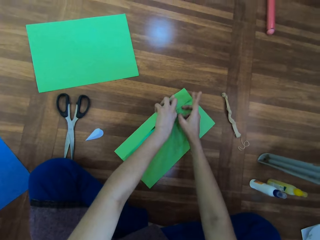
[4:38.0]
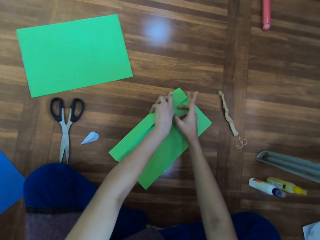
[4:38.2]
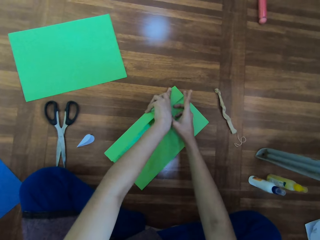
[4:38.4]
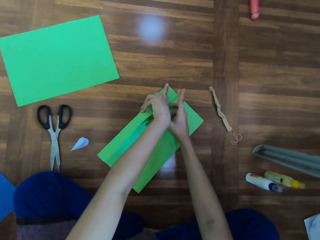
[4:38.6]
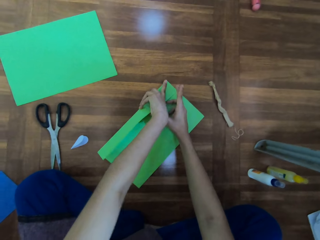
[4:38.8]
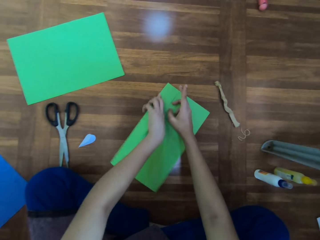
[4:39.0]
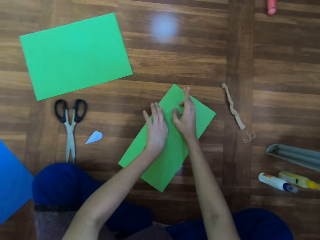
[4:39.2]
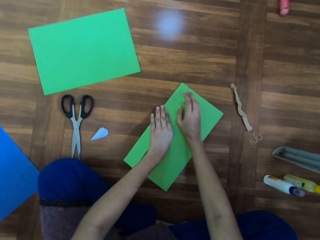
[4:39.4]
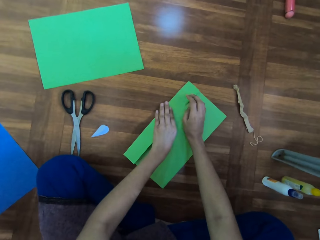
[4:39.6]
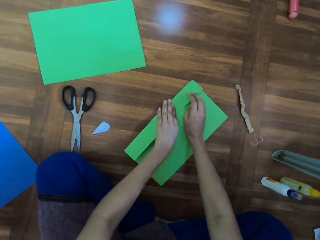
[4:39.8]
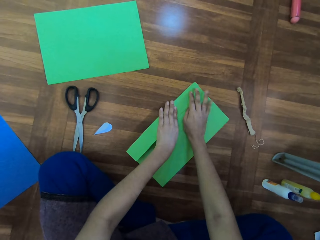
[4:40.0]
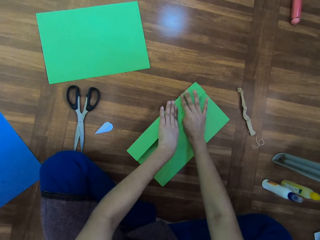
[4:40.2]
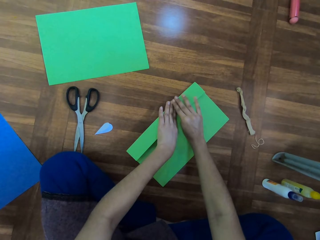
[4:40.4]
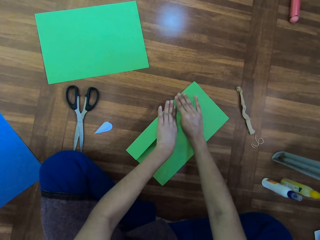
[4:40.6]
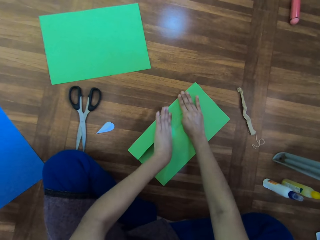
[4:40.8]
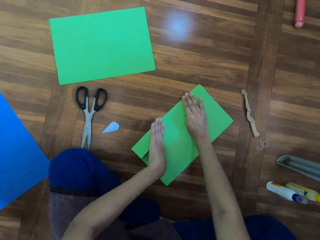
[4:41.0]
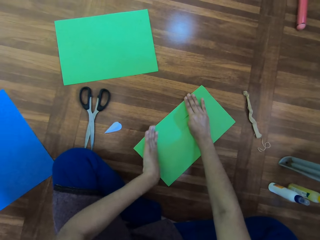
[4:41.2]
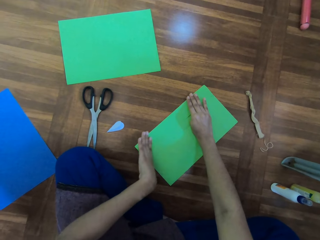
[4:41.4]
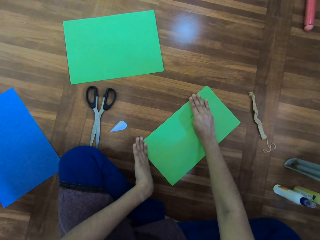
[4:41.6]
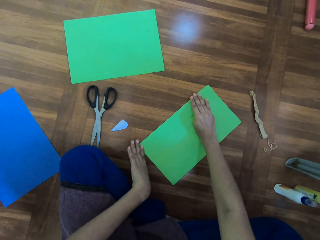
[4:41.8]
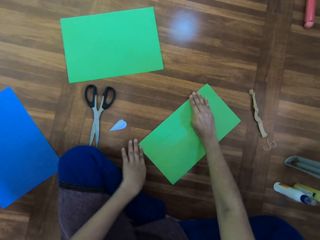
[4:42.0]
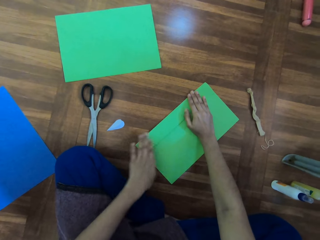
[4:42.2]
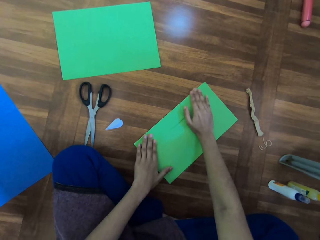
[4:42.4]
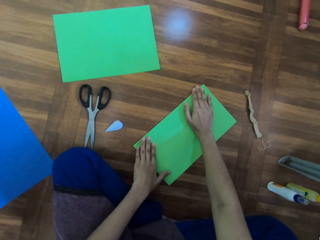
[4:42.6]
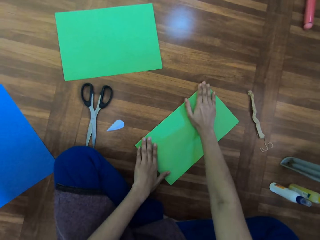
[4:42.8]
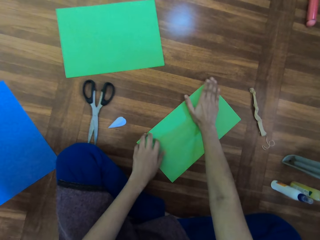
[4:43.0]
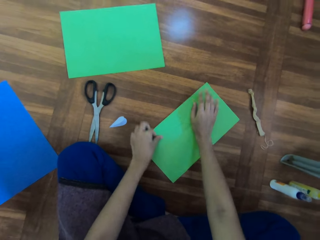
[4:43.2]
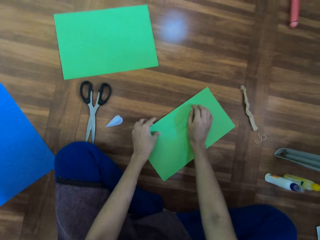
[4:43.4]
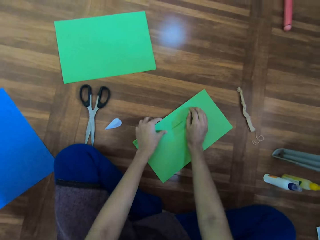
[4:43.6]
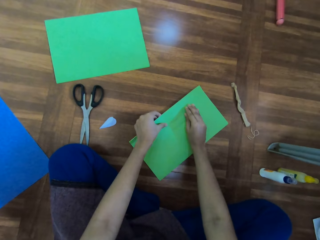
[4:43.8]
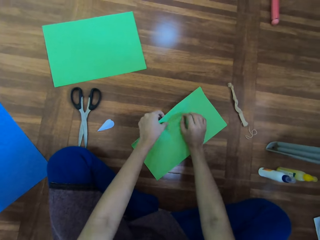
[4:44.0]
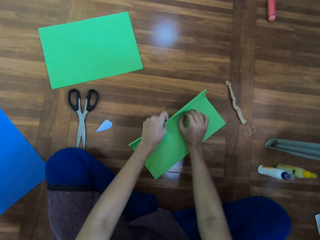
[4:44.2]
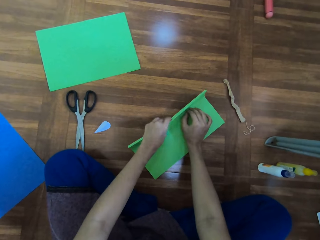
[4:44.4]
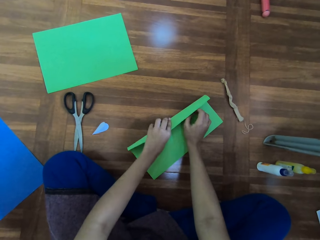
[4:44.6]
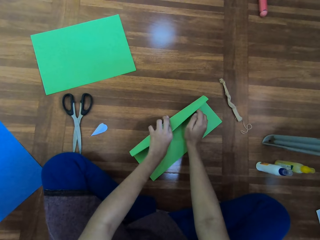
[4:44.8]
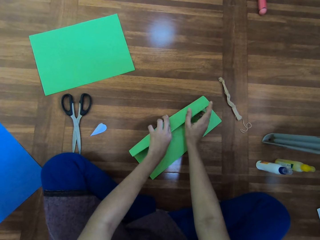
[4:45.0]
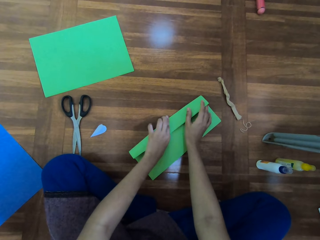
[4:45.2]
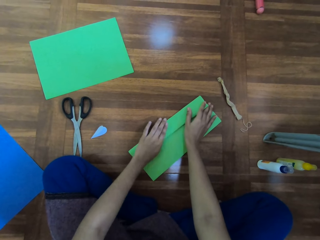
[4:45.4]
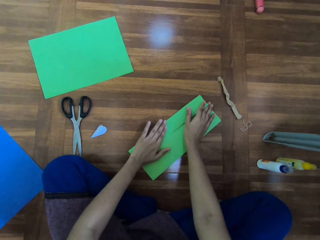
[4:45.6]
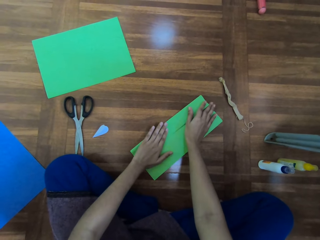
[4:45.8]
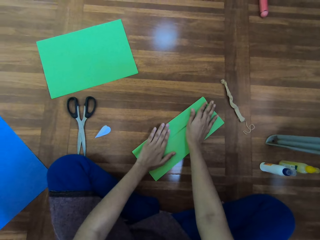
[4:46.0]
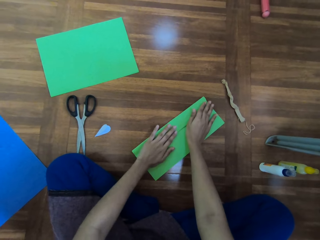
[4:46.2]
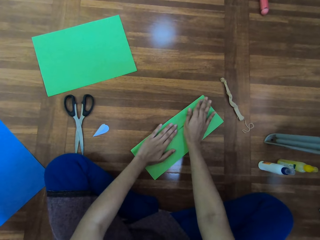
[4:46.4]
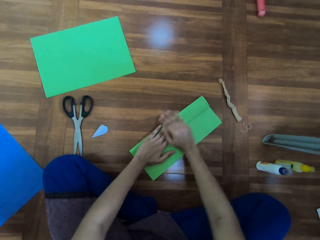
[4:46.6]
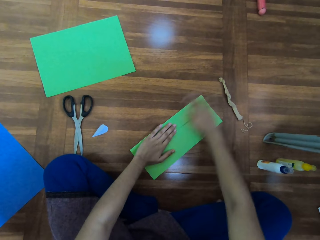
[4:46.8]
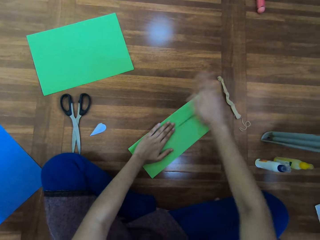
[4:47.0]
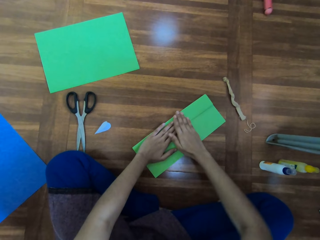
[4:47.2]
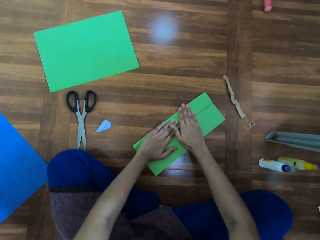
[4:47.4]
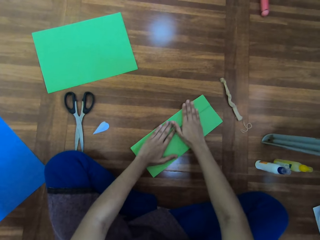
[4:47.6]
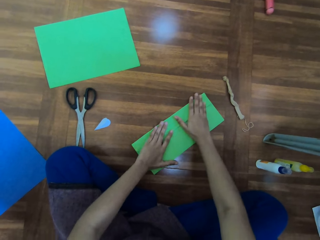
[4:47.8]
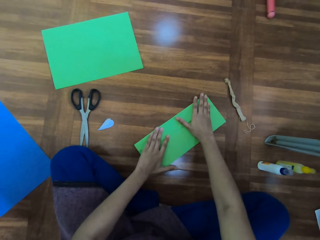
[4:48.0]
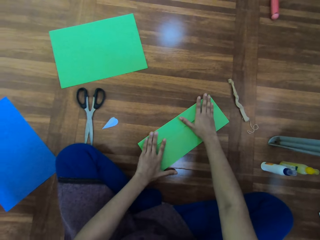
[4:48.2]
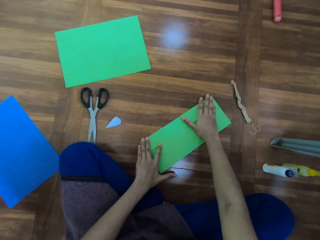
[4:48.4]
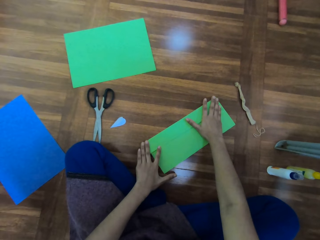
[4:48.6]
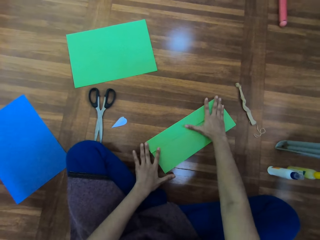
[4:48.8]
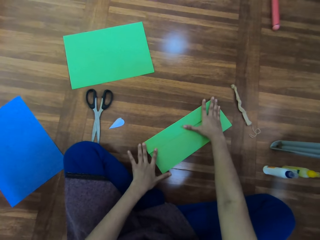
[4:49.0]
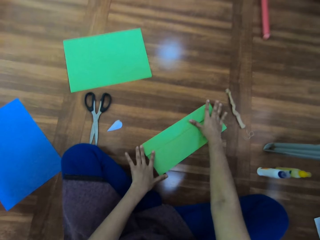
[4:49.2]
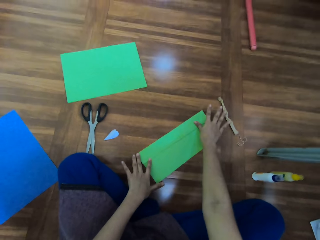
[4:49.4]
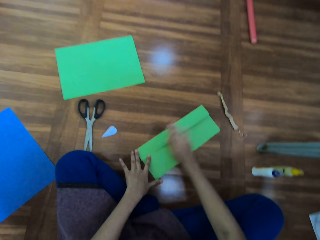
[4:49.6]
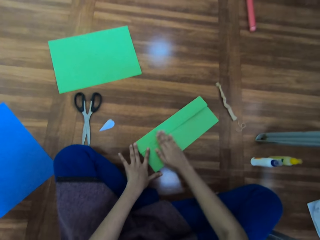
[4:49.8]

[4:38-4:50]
The camera wearer flattens the paper on the floor. They fold the paper on the floor.

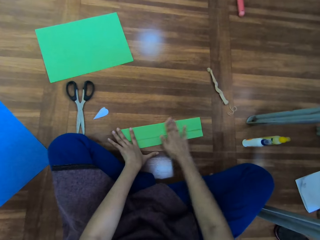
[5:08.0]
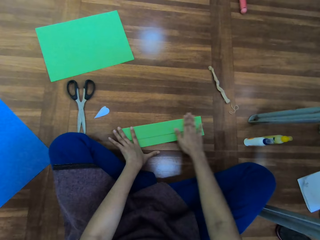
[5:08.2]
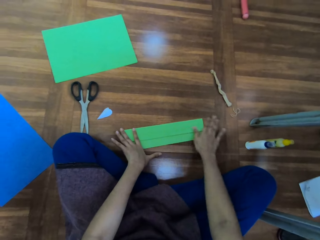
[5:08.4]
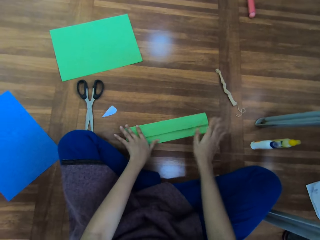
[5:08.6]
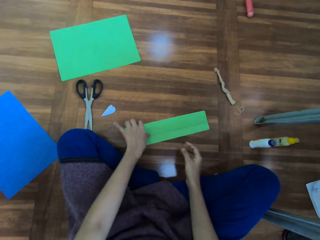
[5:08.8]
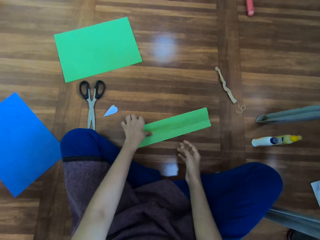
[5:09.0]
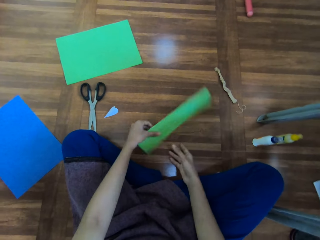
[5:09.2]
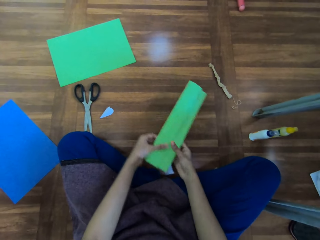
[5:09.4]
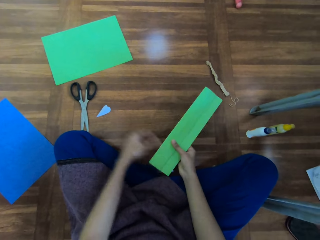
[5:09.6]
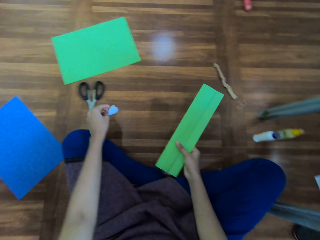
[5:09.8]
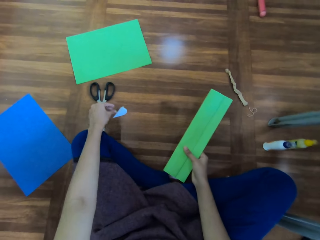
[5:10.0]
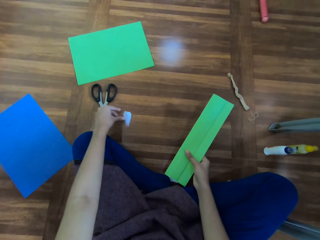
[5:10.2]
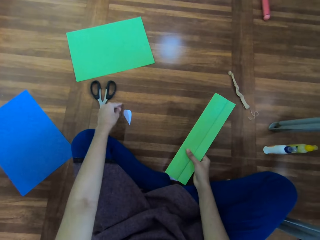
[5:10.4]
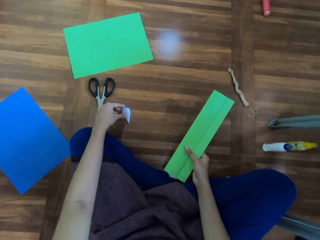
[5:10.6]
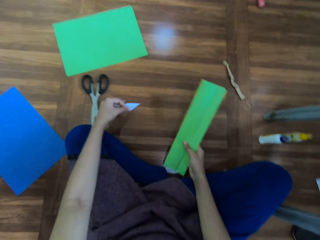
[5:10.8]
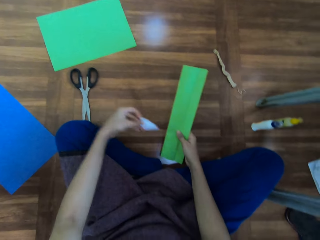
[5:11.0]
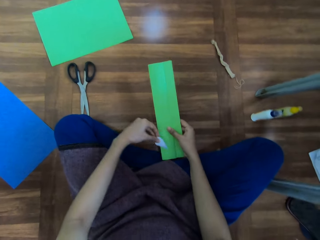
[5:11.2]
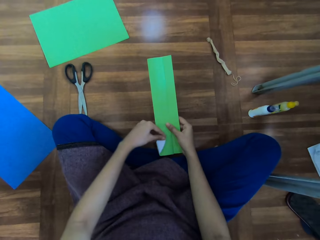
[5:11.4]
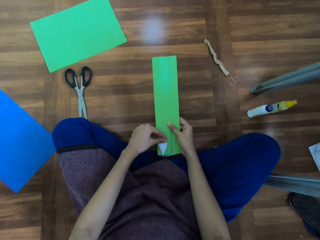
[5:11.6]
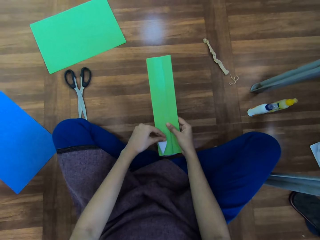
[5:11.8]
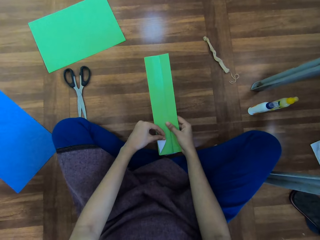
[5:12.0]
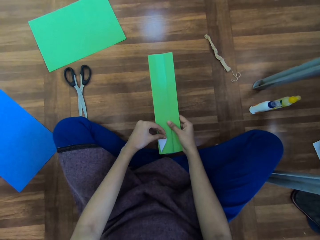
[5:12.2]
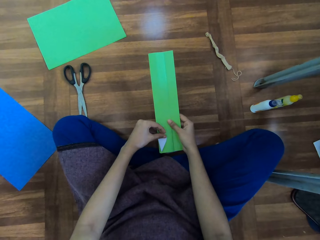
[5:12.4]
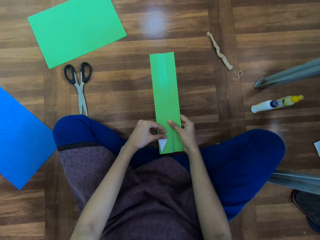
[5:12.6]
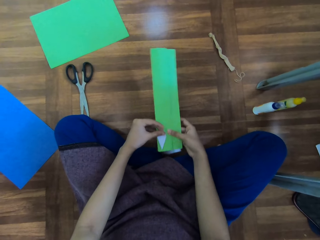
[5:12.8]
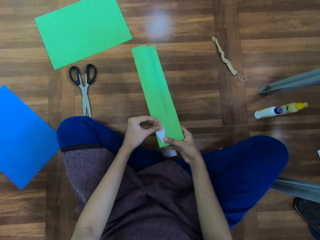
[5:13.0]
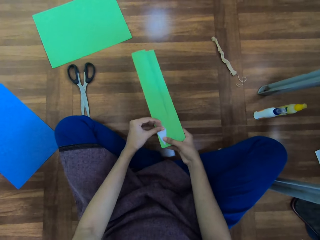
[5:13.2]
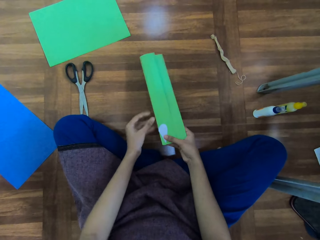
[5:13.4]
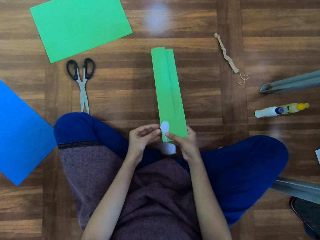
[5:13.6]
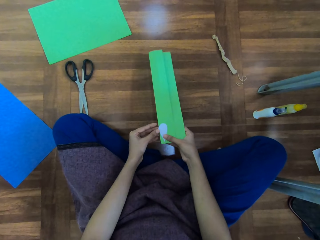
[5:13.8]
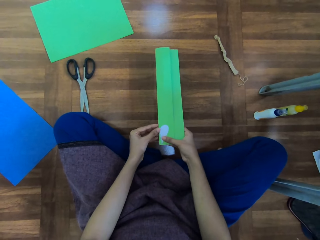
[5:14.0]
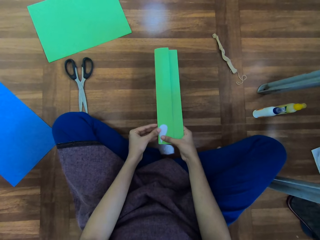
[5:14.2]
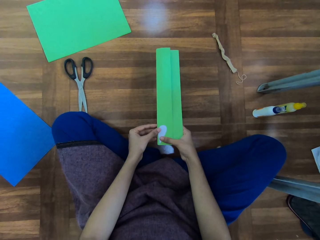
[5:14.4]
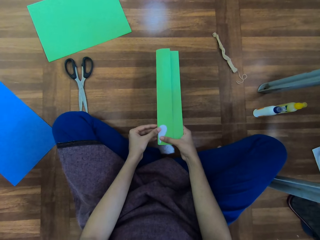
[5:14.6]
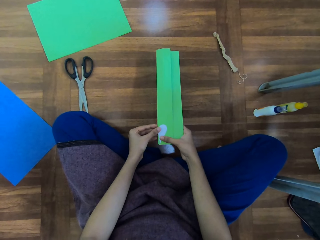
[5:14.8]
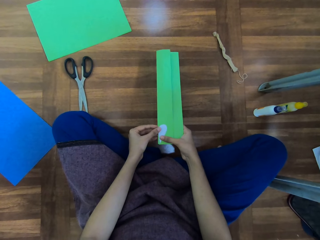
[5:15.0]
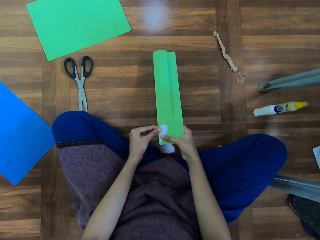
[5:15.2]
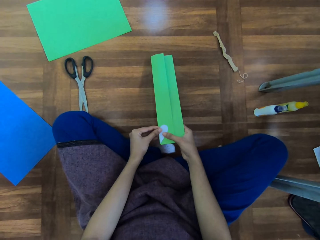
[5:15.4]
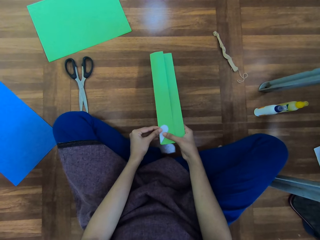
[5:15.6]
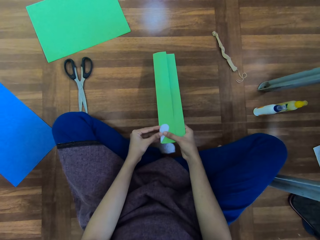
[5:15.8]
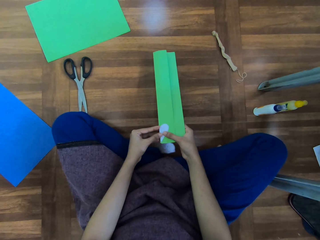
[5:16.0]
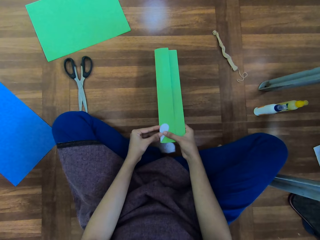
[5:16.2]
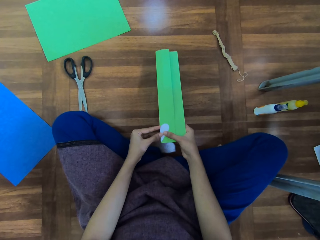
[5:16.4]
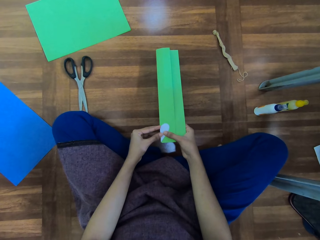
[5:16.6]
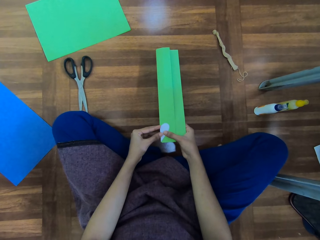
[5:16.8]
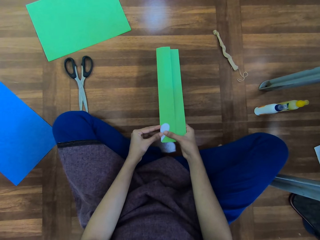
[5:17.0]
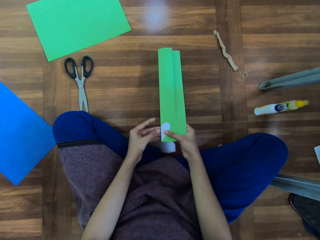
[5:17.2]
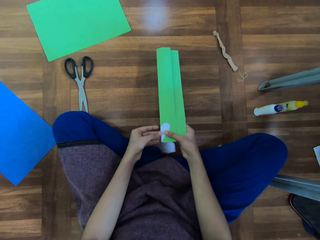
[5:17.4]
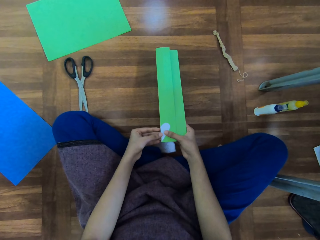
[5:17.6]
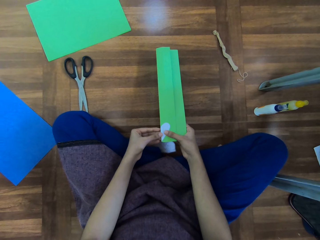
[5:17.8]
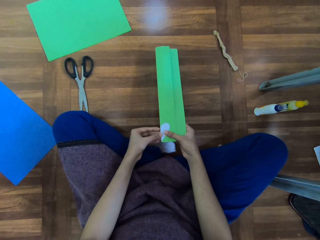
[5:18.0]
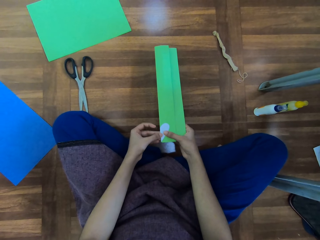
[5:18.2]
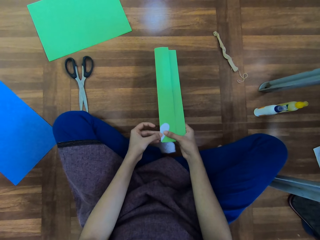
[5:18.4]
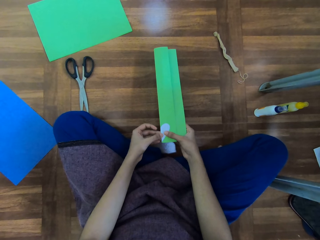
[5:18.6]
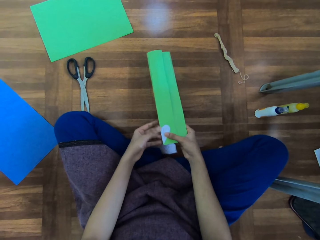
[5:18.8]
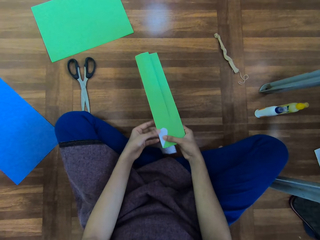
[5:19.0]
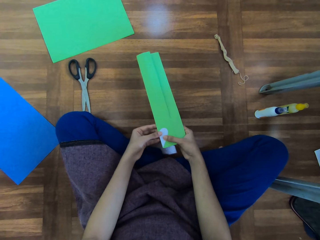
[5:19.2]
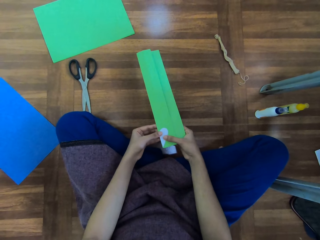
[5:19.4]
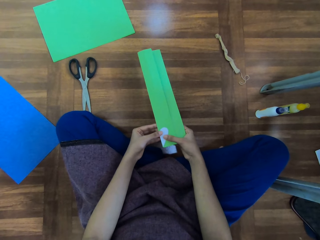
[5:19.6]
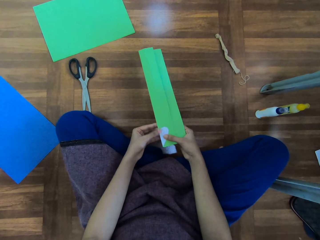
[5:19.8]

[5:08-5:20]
The camera wearer picks the paper from the floor. They pick up the sticker or piece of paper from the floor. They stick the sticker on the envelope or paper.
